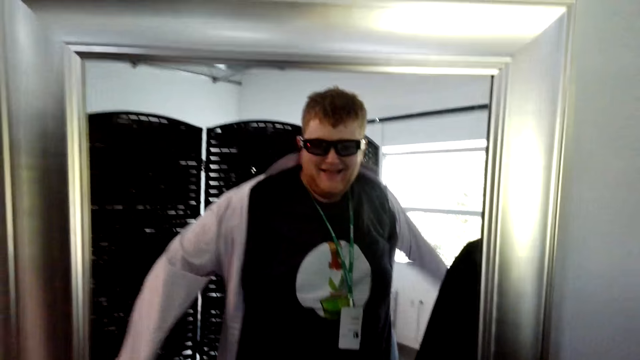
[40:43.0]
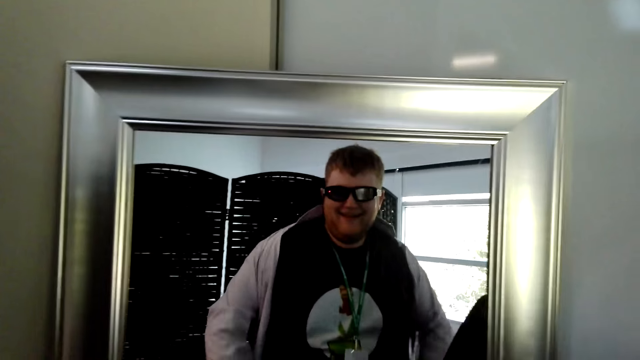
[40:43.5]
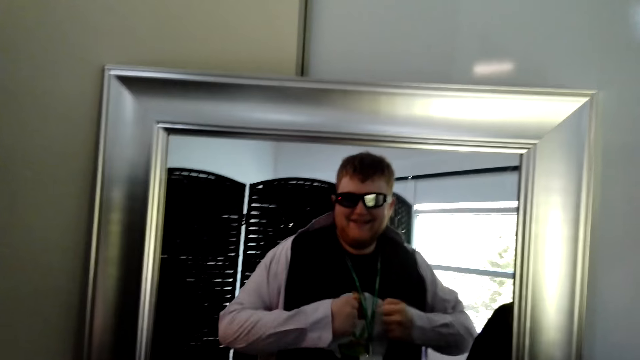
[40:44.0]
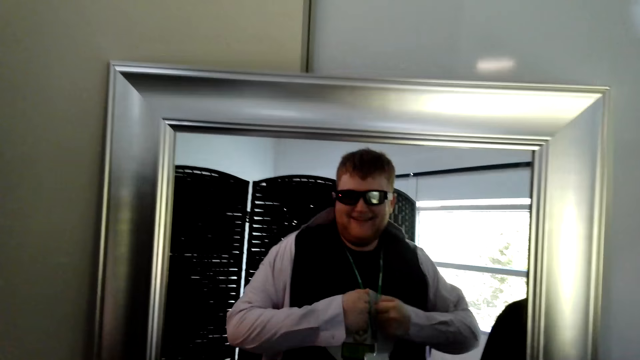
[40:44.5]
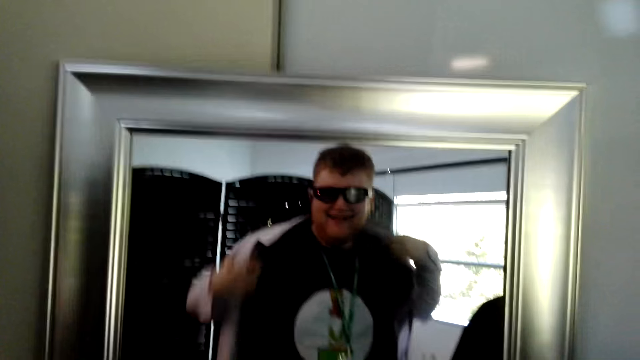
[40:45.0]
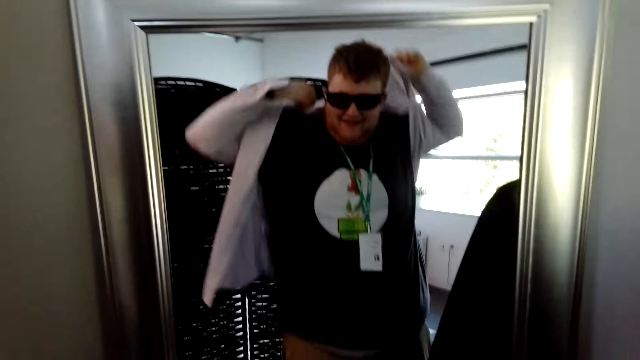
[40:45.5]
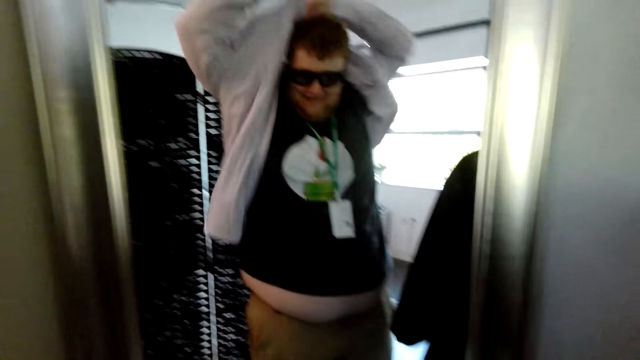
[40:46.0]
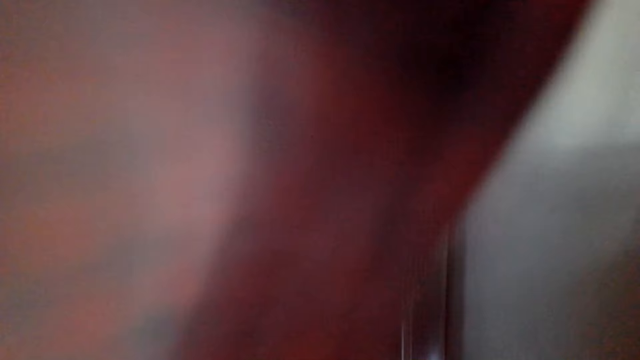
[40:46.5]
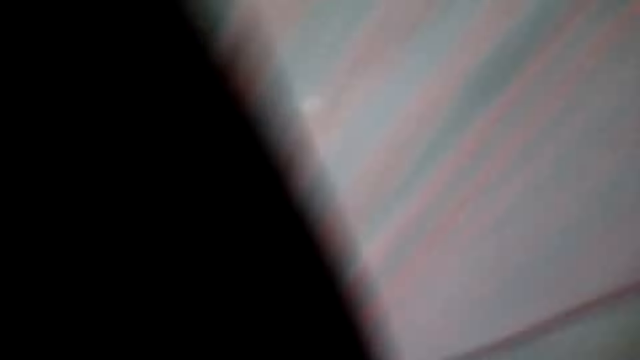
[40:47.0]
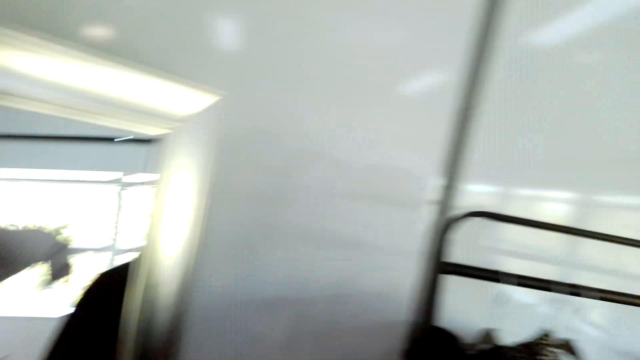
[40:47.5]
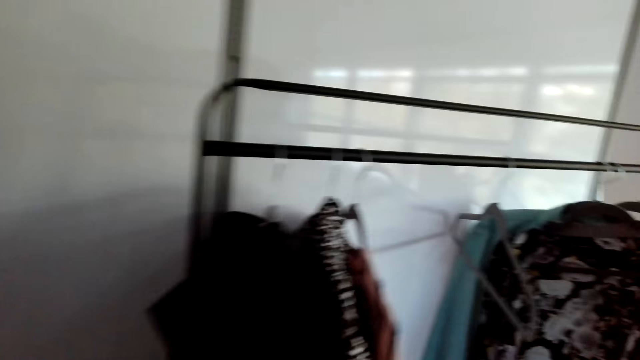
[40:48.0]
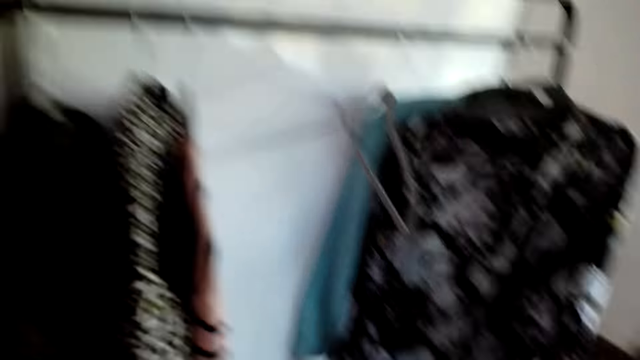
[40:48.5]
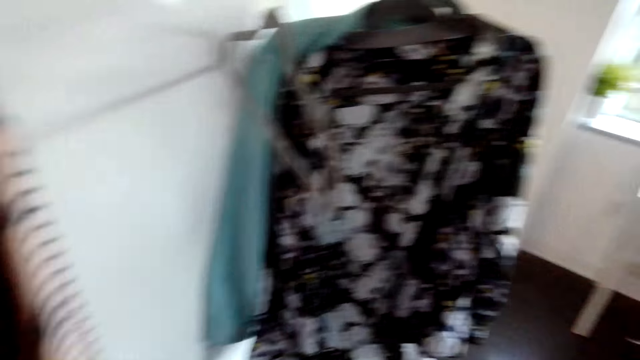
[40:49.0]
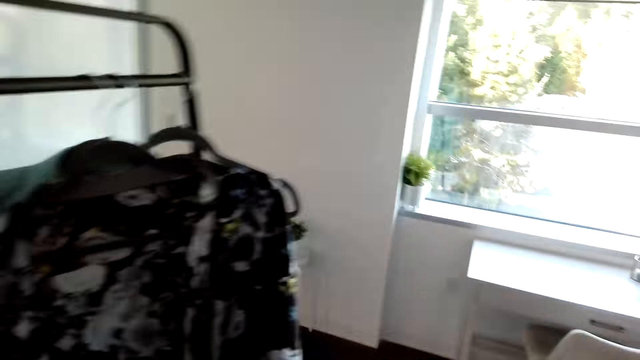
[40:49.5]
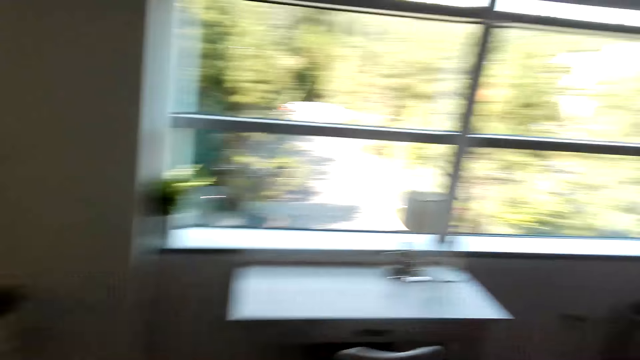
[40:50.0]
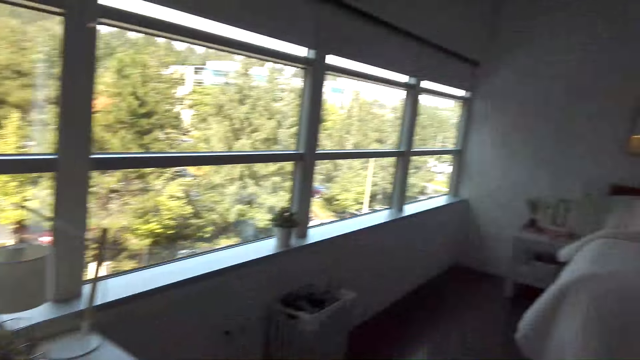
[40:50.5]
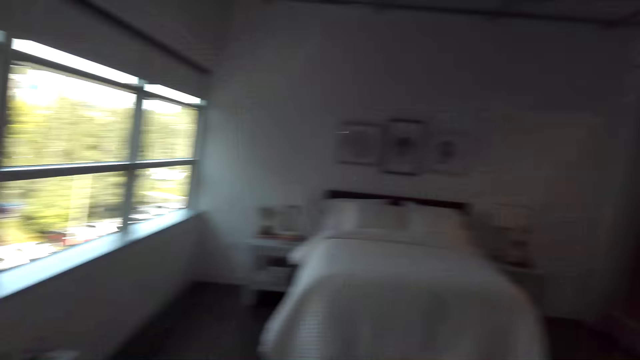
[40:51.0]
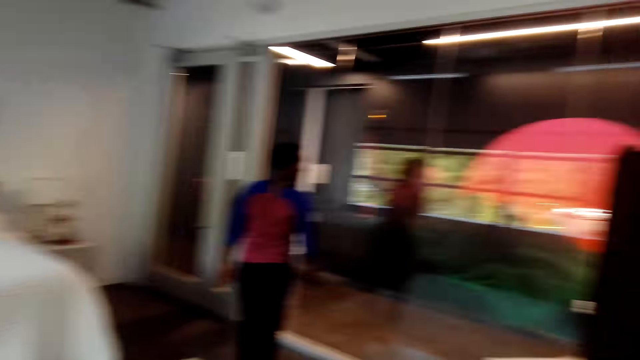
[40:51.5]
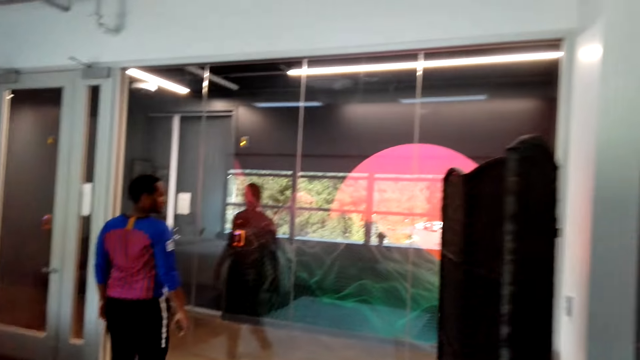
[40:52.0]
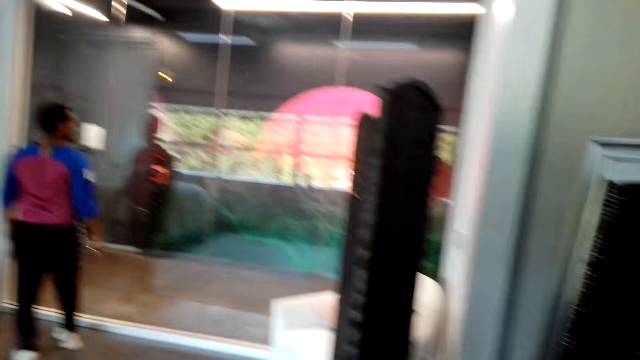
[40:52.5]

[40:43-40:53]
The camera wearer stares at himself through the mirror. He takes off the shirt. He walks around the house.

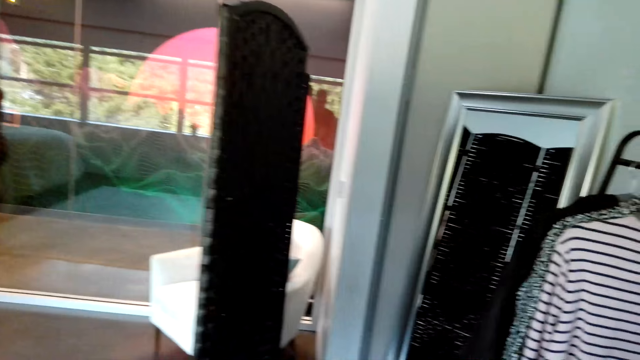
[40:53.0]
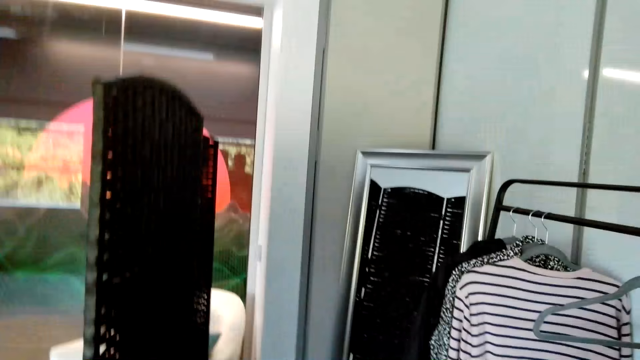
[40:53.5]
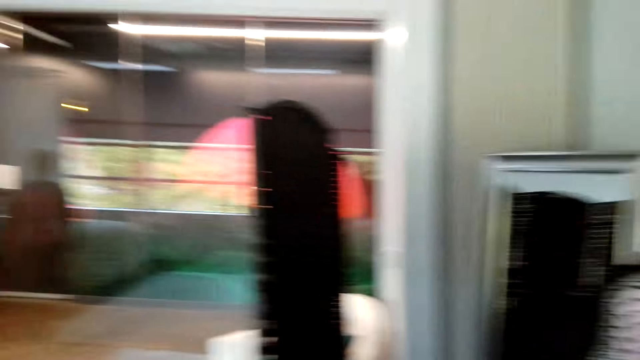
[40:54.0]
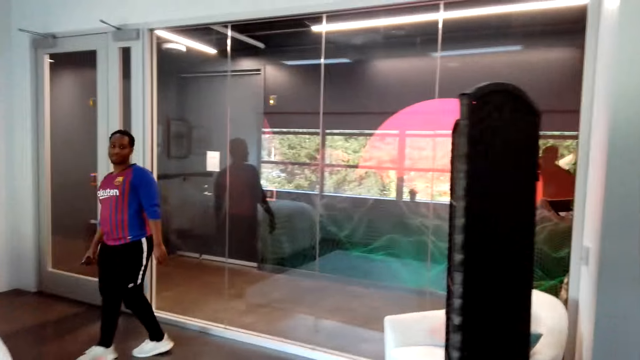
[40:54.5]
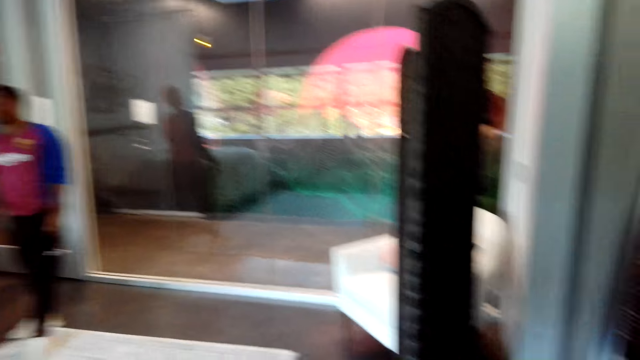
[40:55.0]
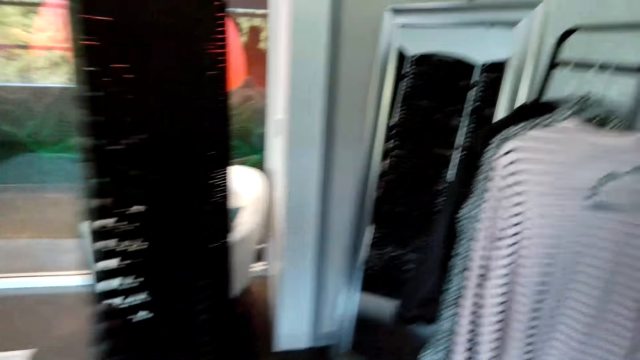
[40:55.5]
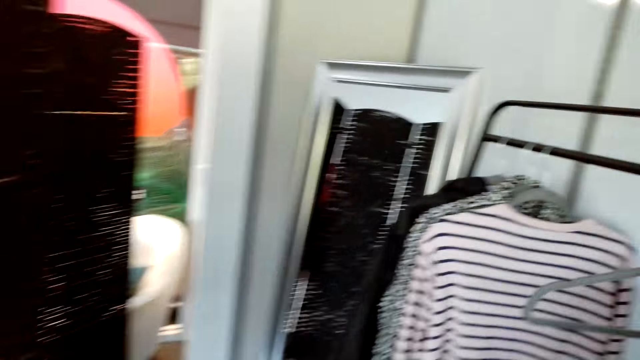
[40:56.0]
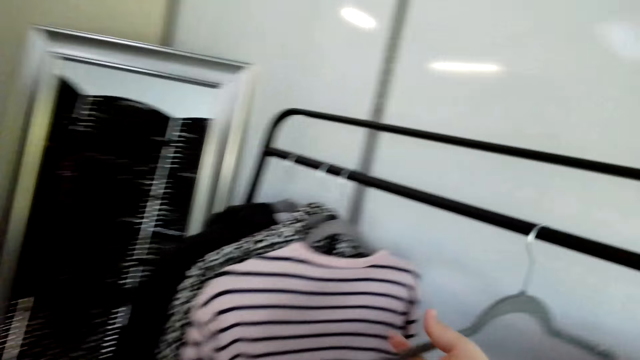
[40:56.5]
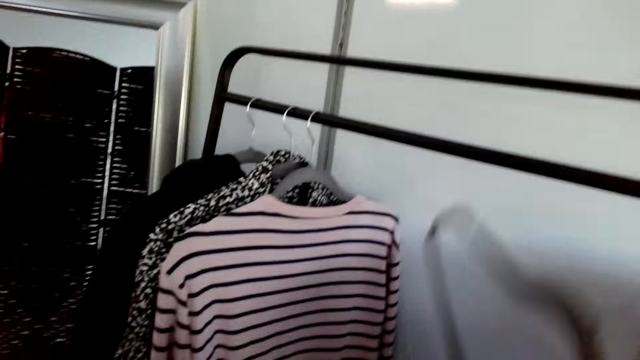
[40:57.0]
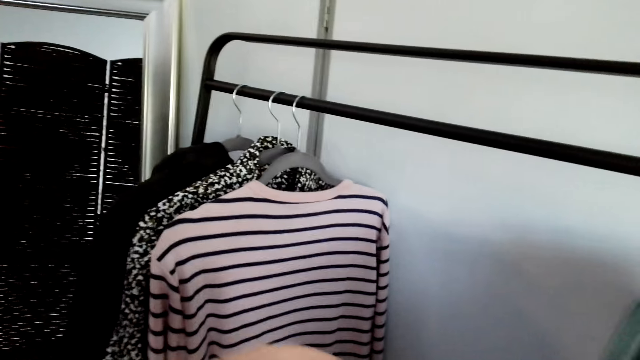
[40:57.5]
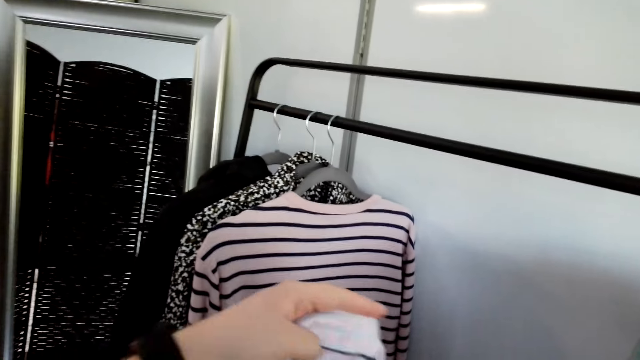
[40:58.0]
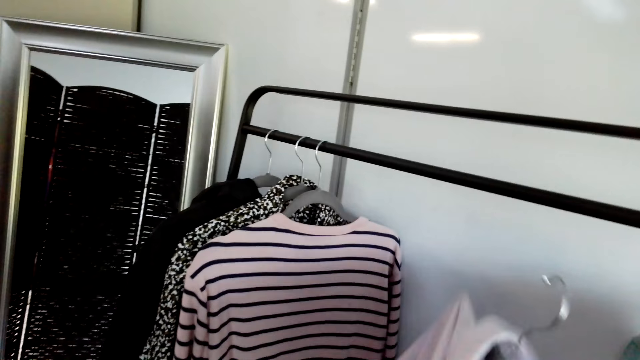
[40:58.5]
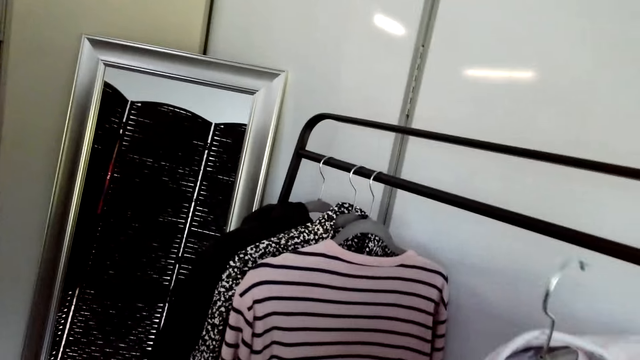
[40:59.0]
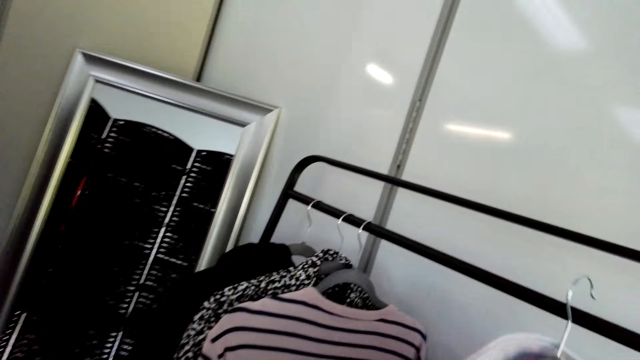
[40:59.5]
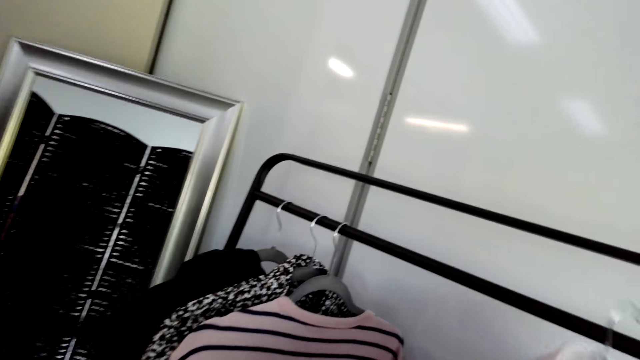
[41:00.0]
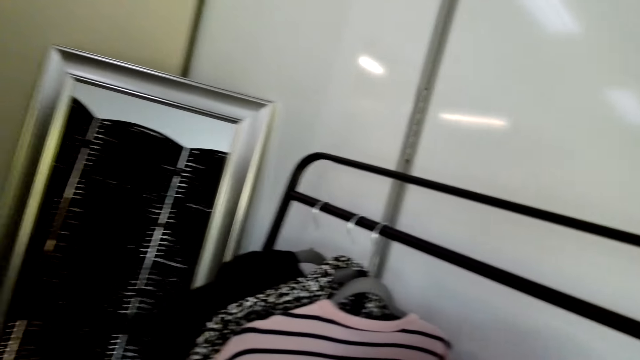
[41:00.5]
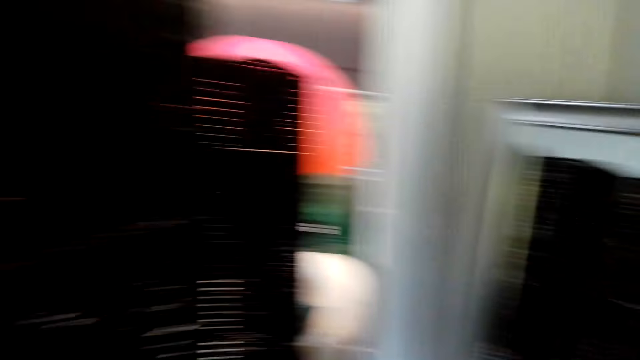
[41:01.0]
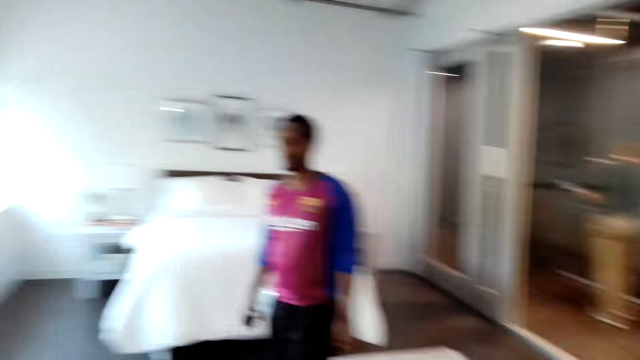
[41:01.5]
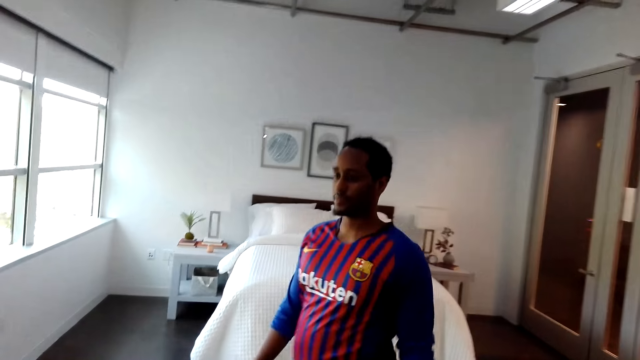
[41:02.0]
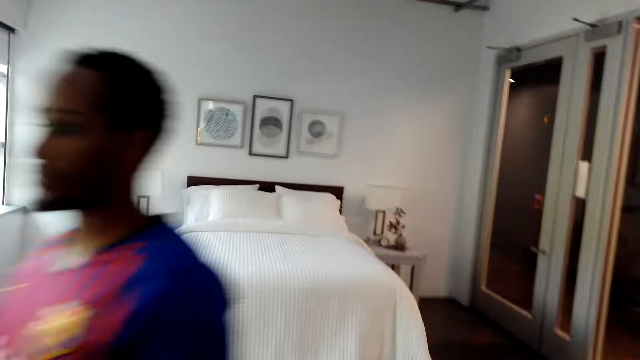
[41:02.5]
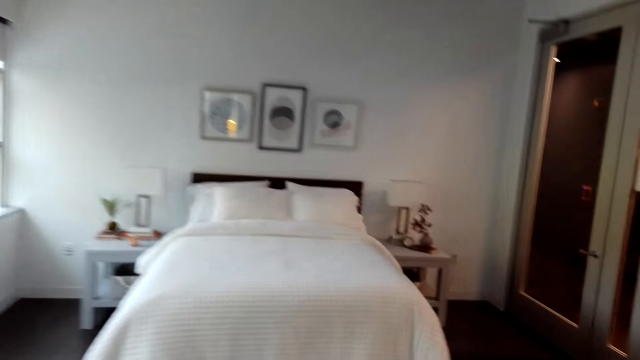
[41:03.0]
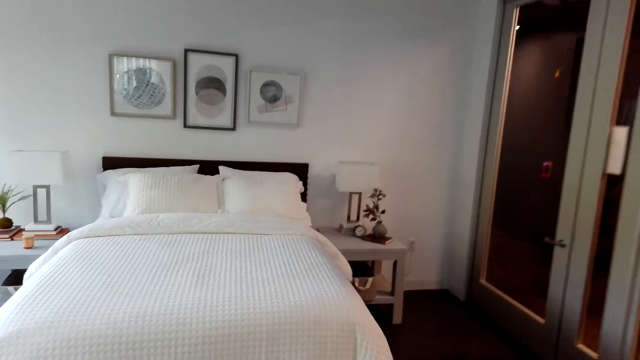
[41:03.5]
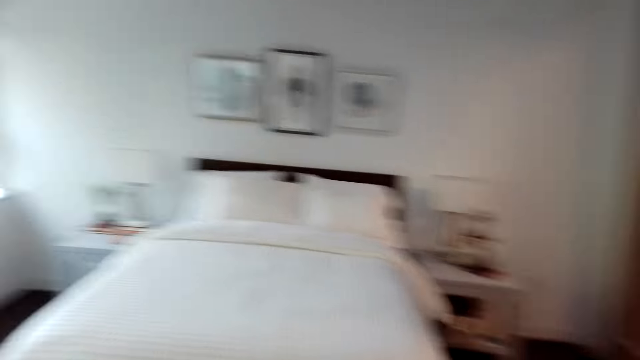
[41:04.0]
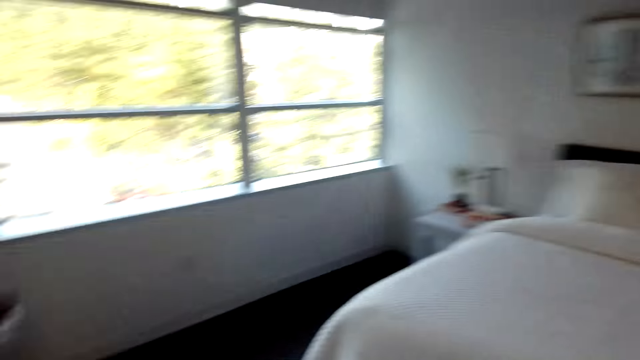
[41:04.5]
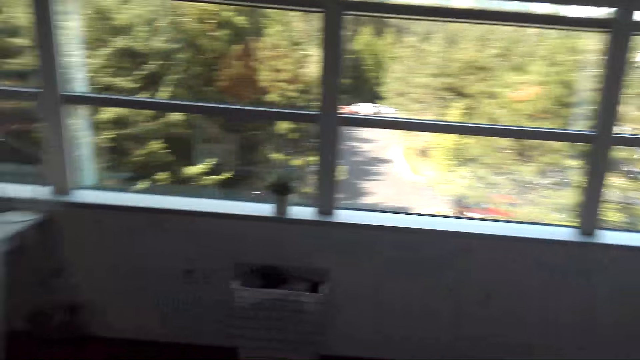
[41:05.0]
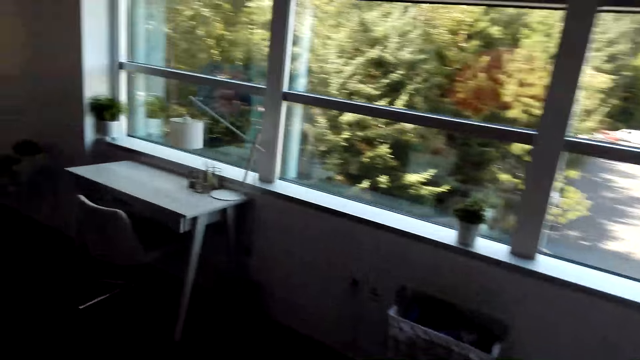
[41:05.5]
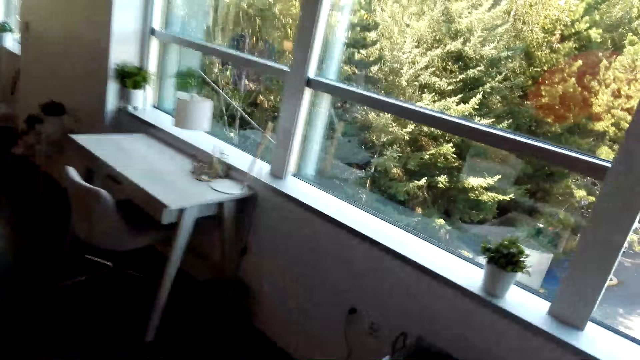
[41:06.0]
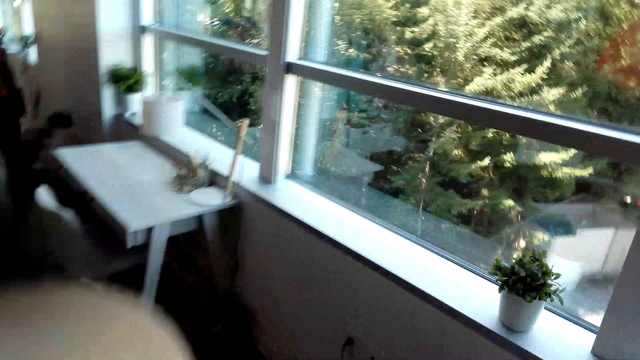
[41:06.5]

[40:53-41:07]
The camera wearer talks to a man. They pick up a hanger. They put the shirt on the hanger and hang the shirt on the metal rail. They look around the house. They walk past the man and talk to the man. They look around the house. They walk around the house.
